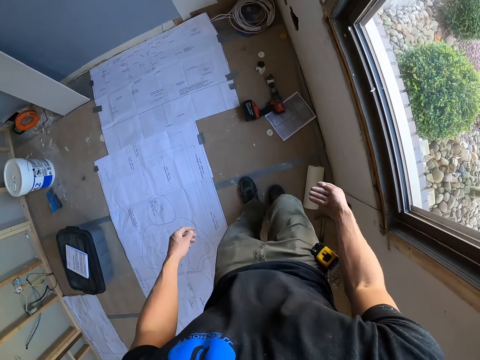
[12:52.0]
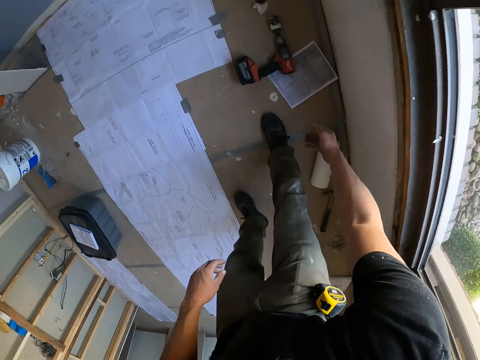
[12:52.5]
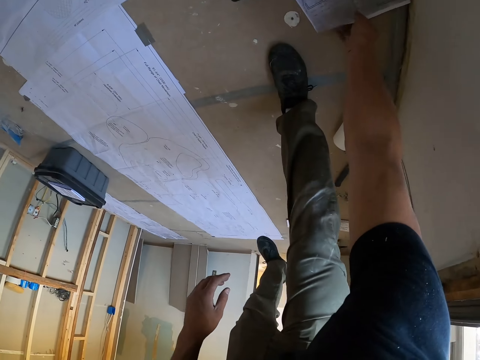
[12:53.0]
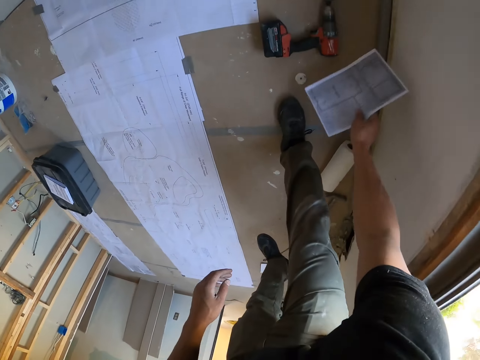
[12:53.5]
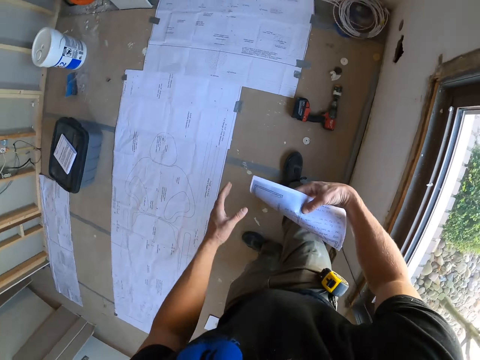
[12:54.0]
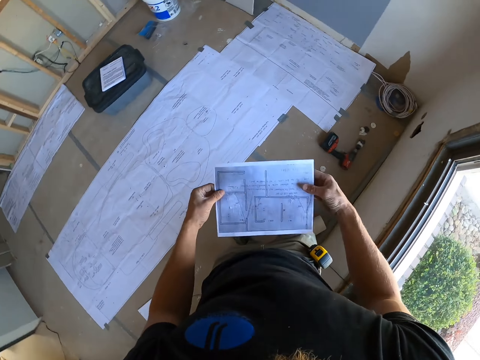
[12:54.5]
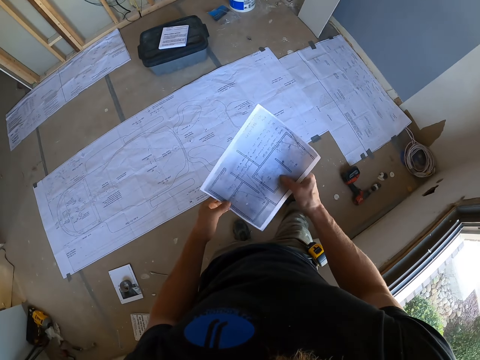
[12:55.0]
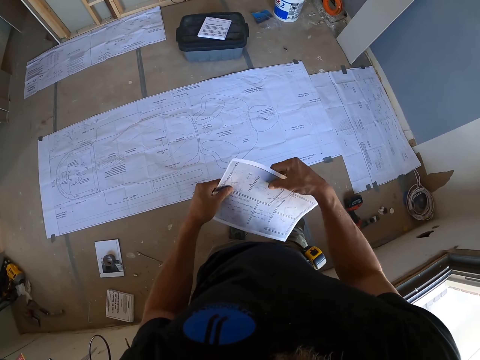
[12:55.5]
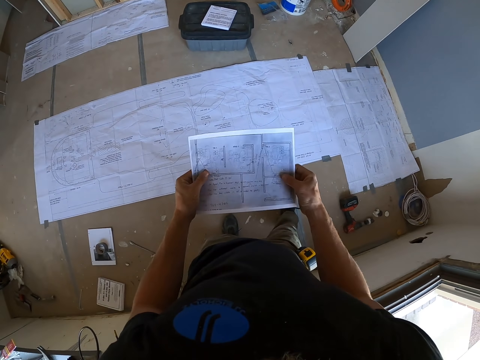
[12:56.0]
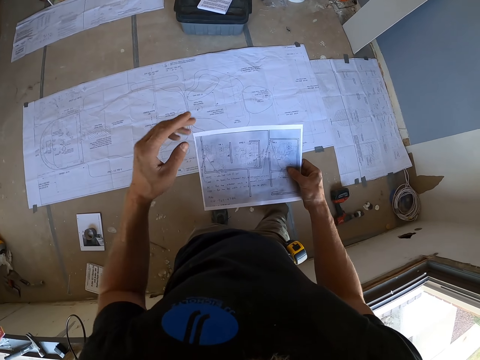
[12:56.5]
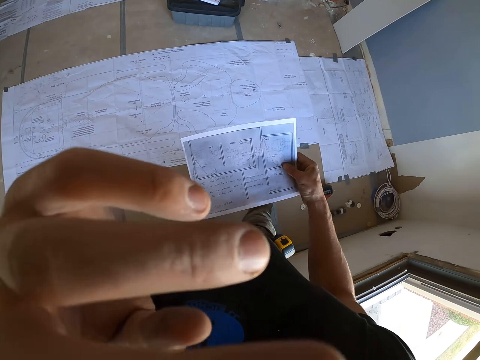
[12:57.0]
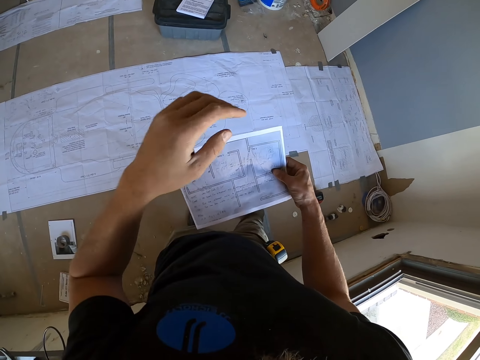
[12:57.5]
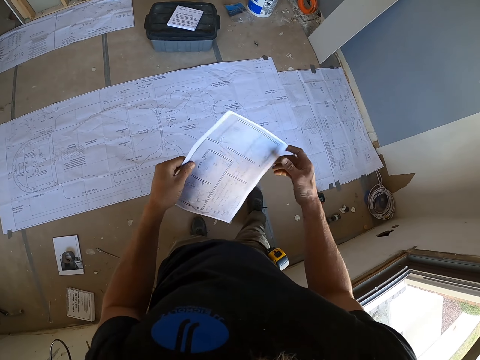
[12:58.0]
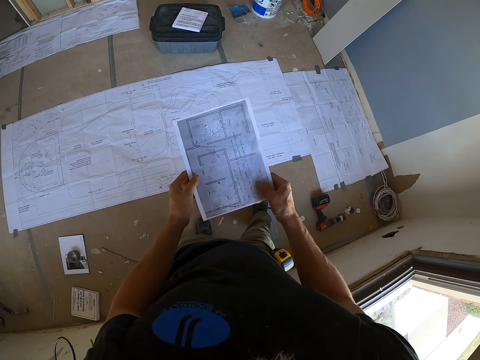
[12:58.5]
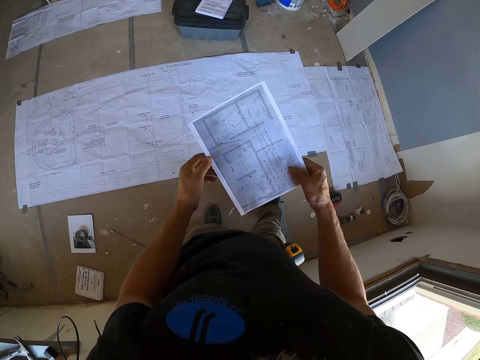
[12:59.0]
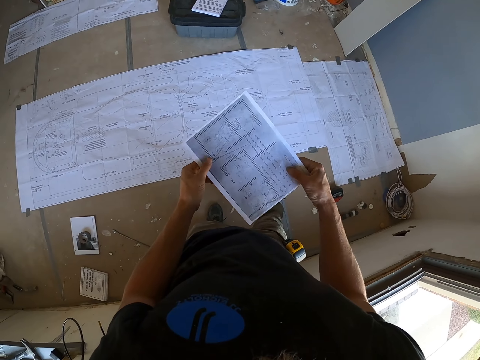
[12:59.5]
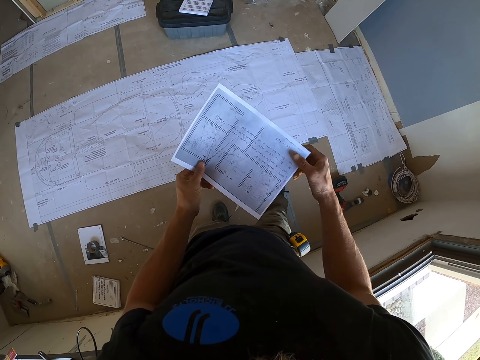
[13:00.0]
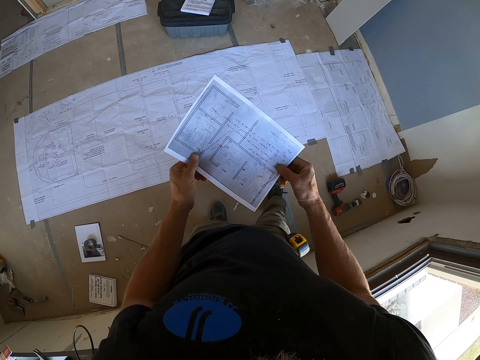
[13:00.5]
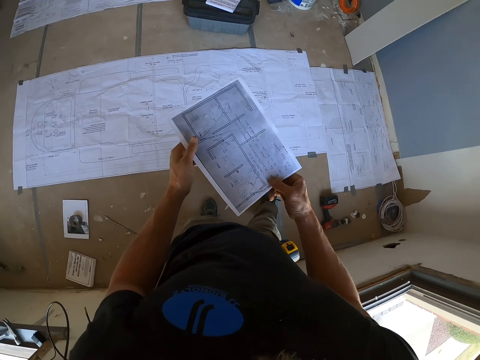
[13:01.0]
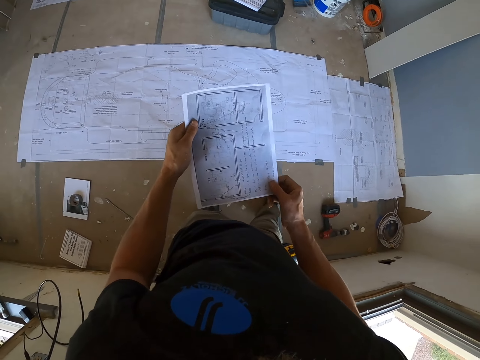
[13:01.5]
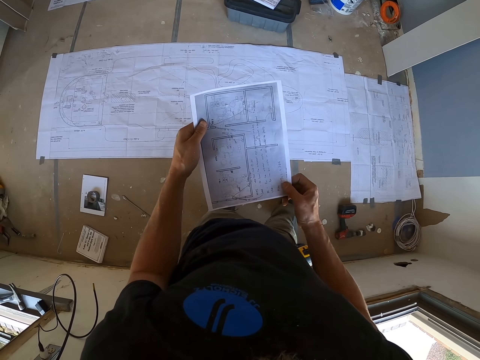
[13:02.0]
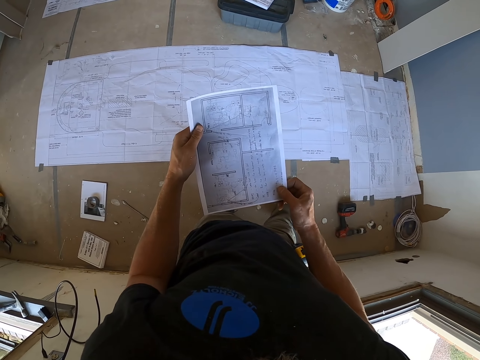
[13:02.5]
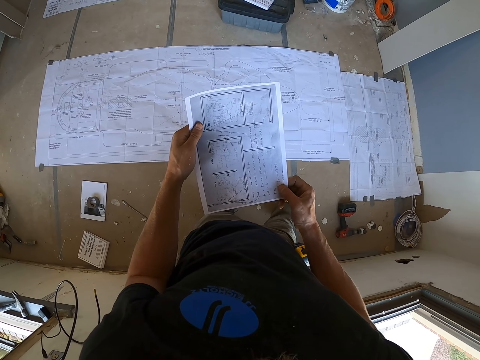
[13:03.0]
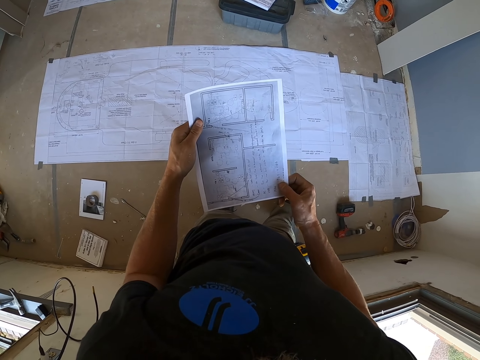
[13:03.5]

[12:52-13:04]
The camera wearer picks up the blueprint or piece of paper. He wipes his eye with his left hand. He turns the paper. He looks at the blueprint.

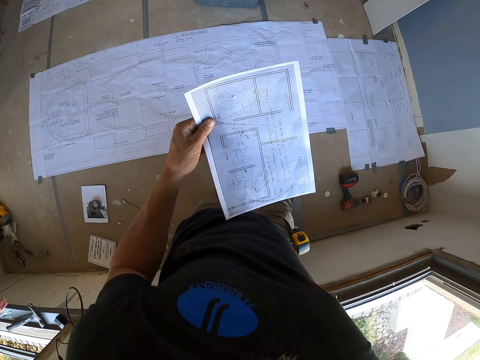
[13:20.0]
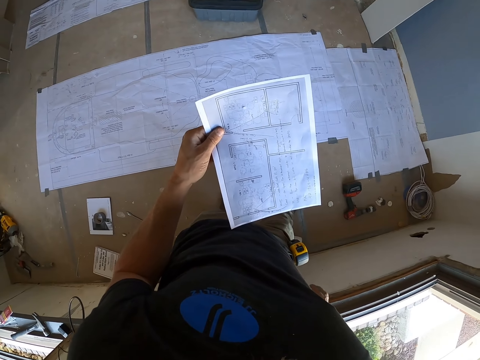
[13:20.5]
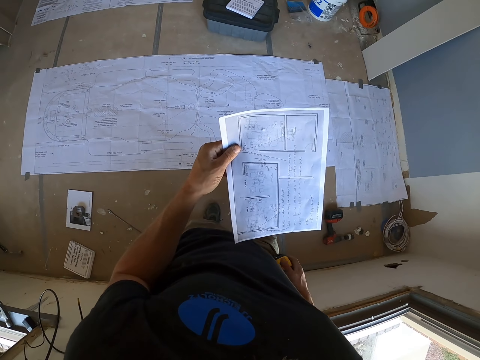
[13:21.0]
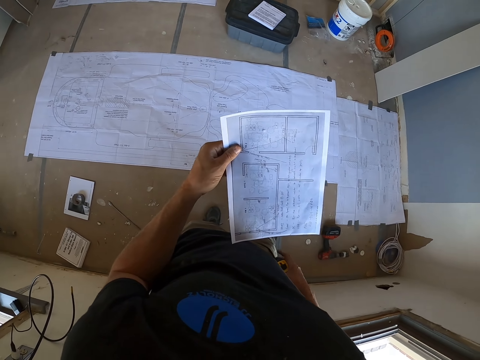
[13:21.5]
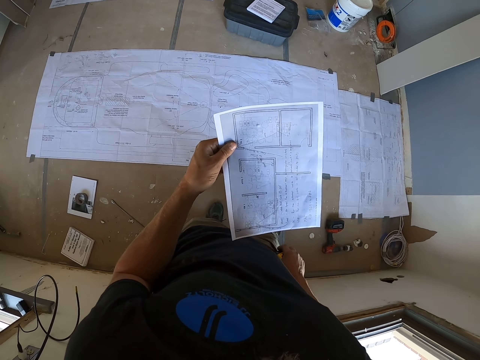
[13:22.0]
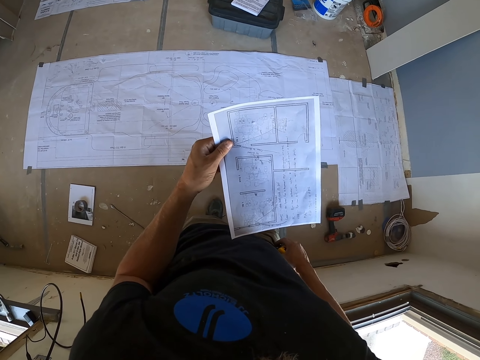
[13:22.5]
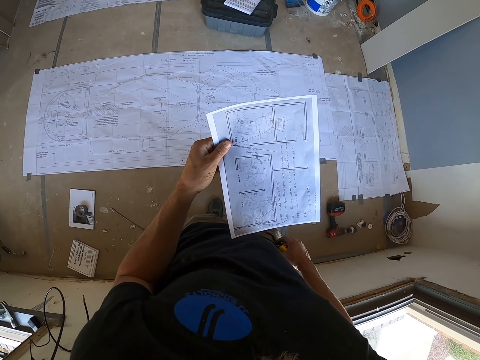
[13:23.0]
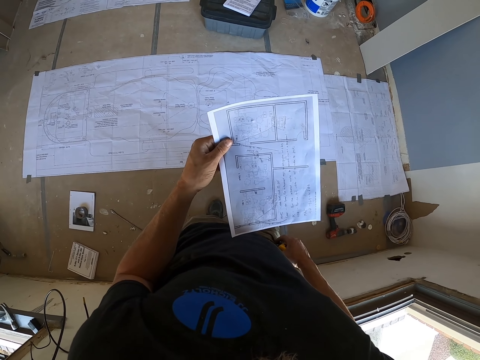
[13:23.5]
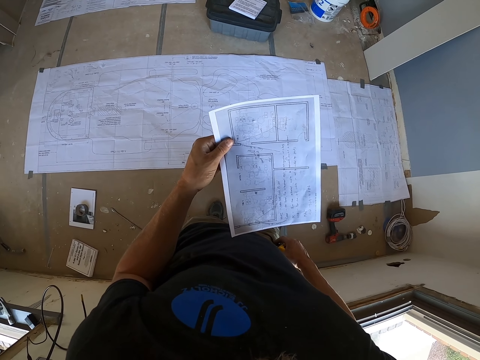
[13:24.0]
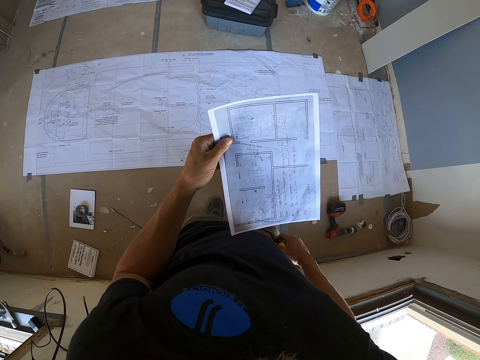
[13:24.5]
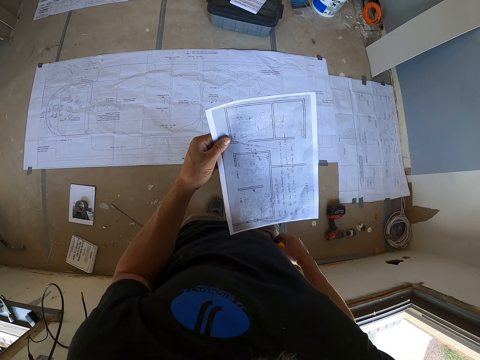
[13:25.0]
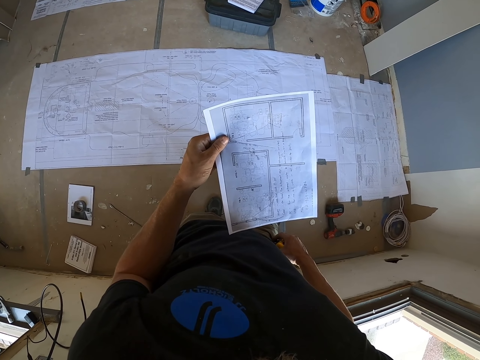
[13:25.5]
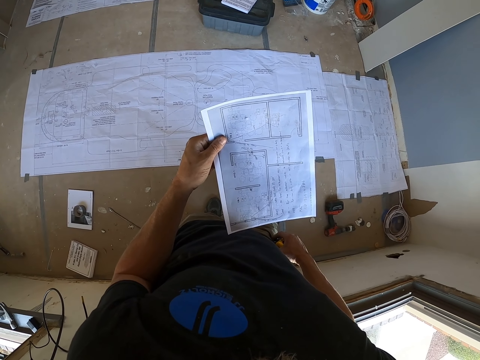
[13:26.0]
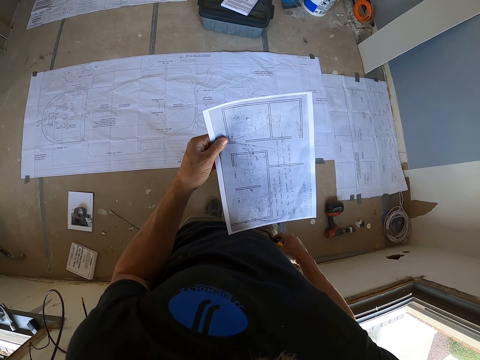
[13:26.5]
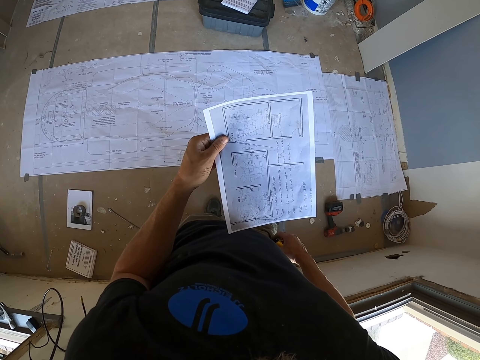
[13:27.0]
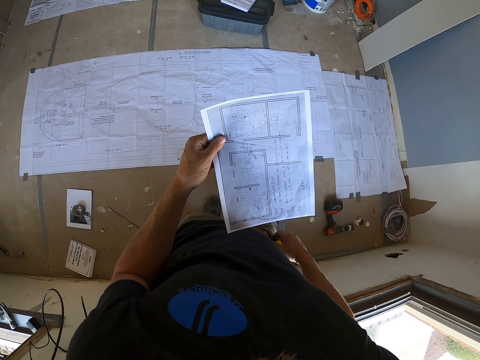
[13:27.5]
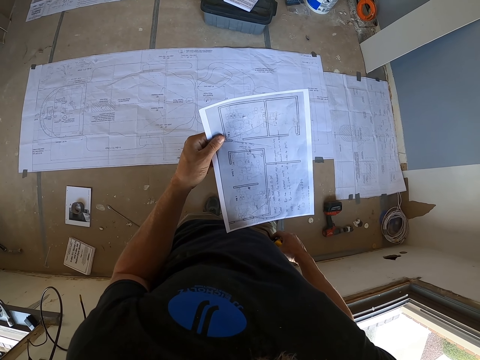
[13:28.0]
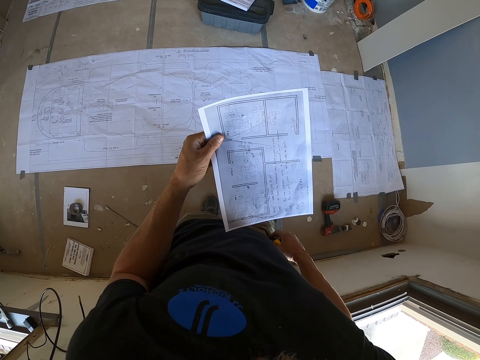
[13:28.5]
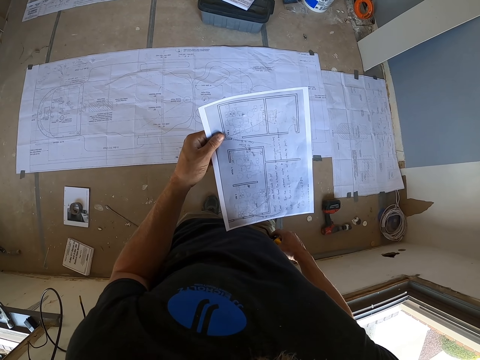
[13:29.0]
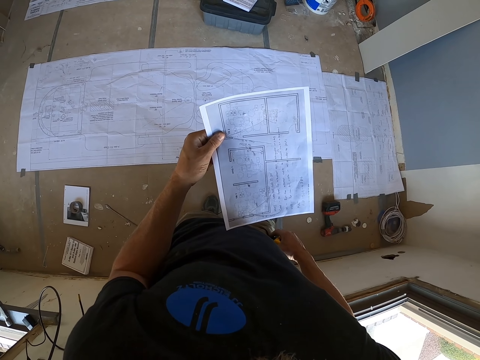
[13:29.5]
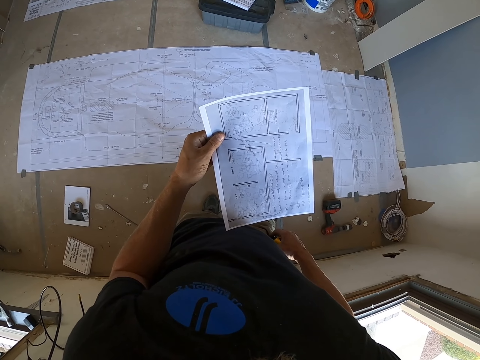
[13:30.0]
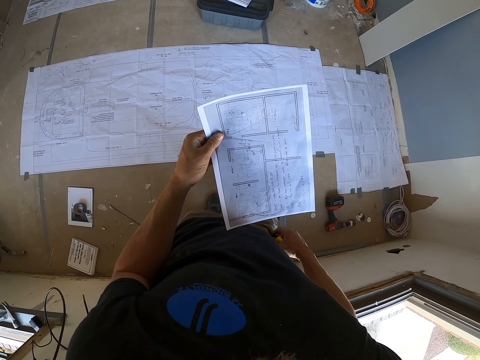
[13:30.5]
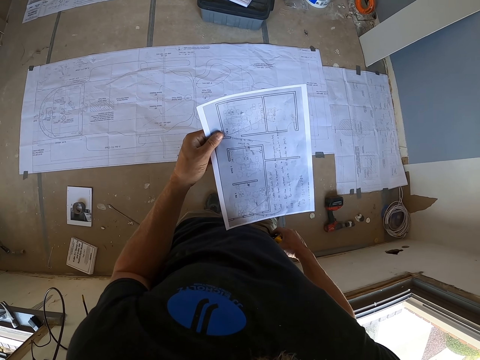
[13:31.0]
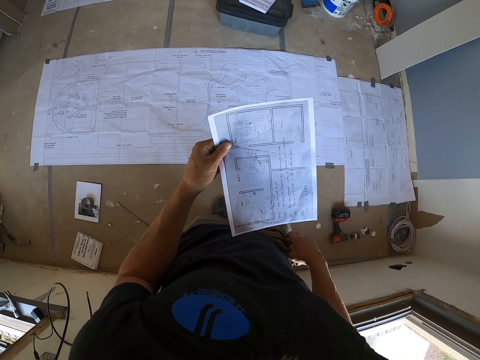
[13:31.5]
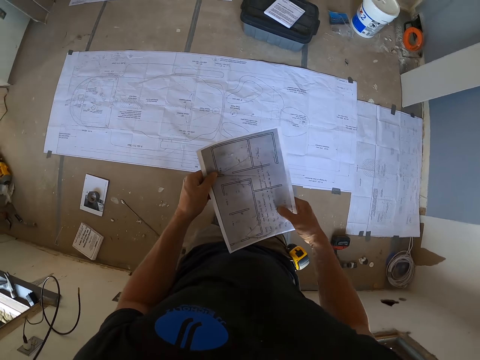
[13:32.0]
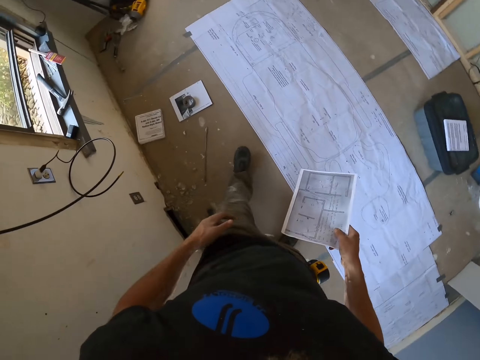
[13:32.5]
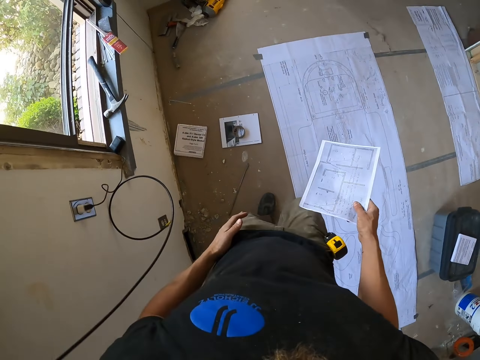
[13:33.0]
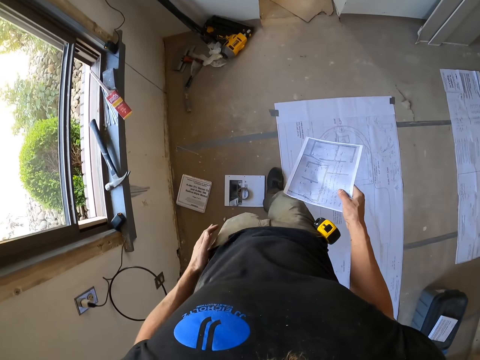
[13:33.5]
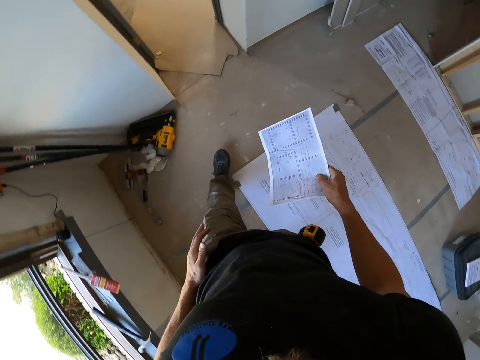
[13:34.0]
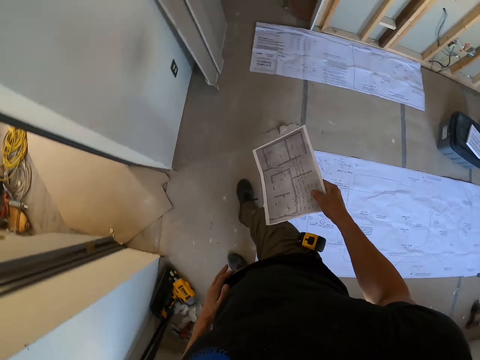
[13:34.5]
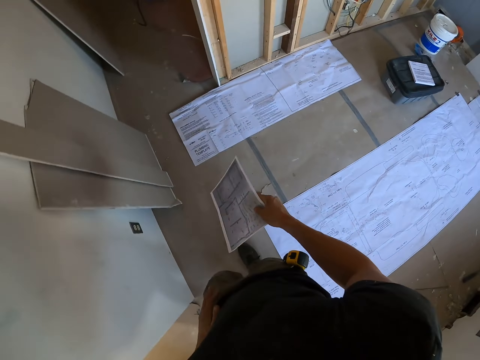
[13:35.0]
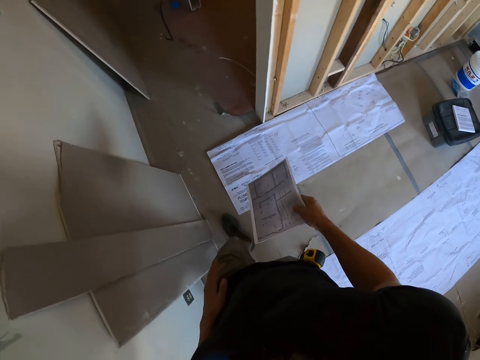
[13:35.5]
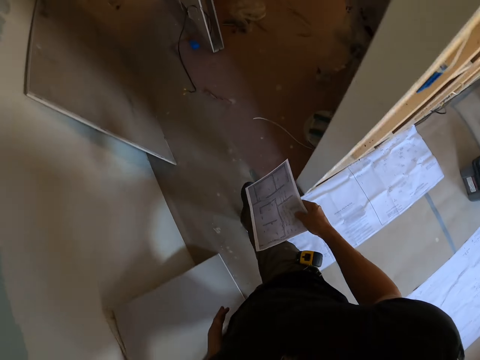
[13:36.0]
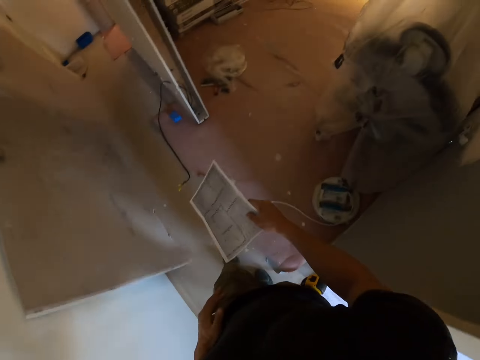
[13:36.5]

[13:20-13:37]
The camera wearer touches the tape measure. They walk out of the room with the paper into the other room.
